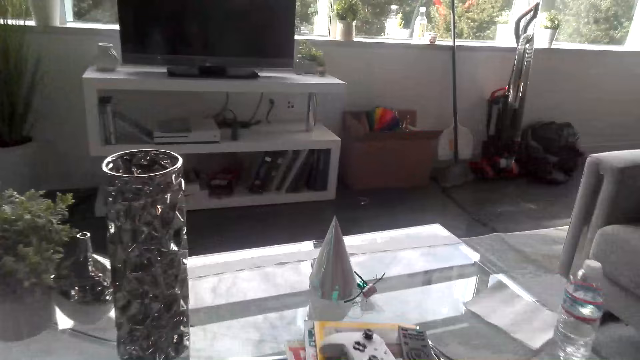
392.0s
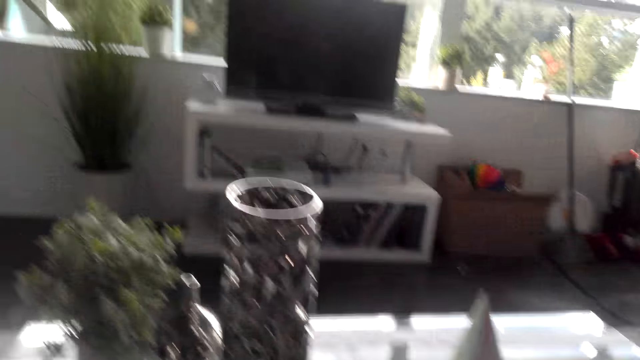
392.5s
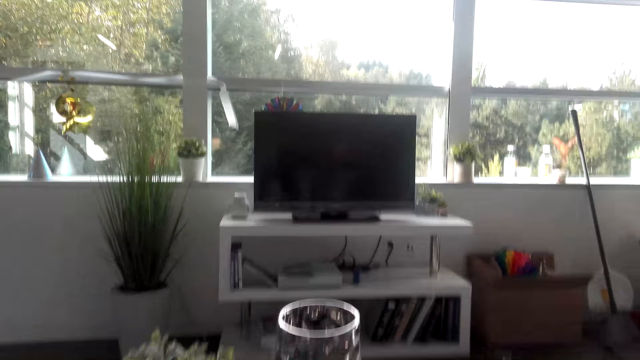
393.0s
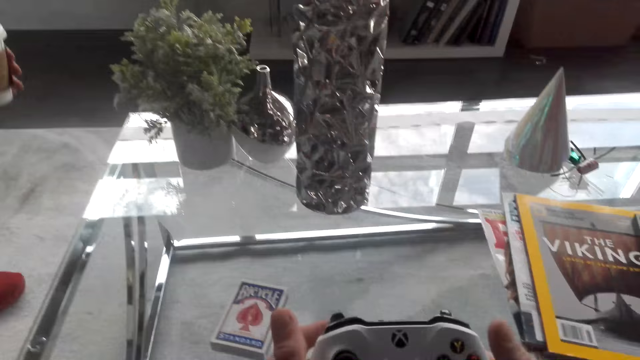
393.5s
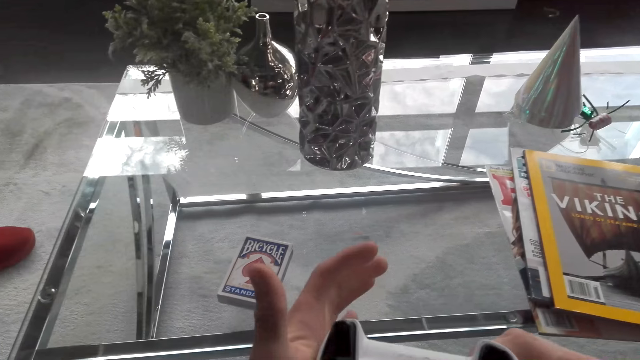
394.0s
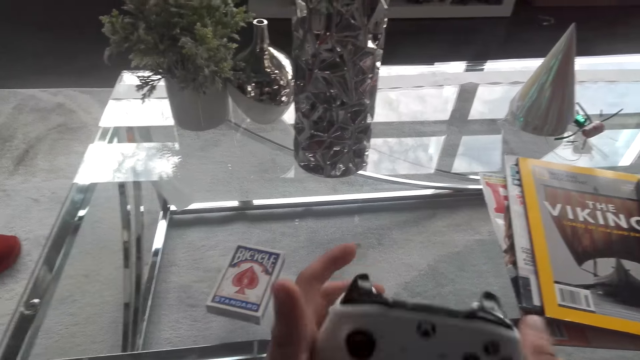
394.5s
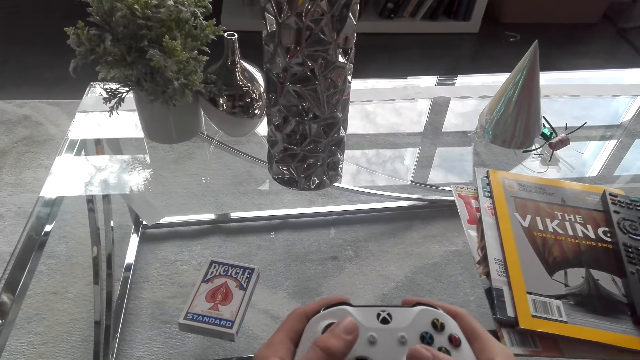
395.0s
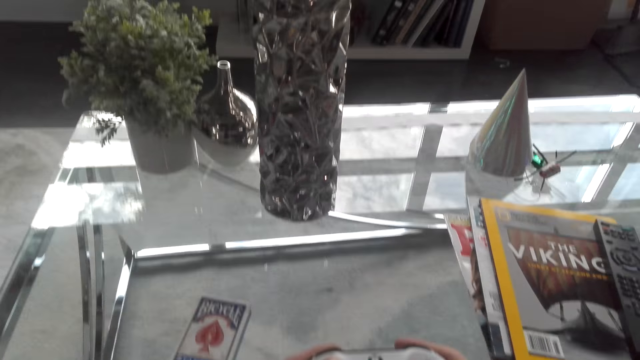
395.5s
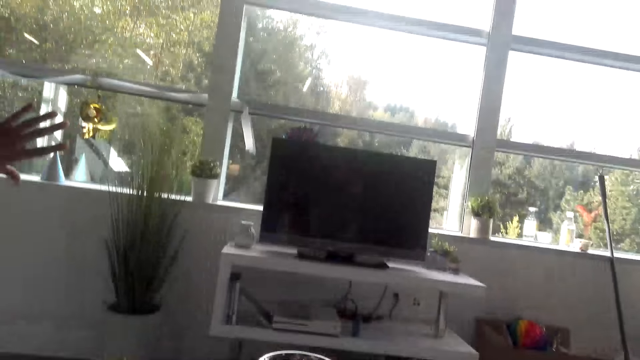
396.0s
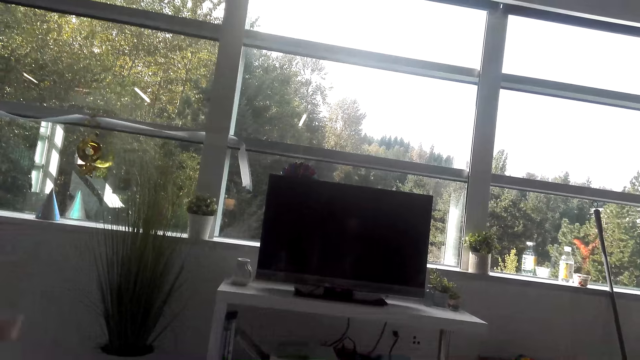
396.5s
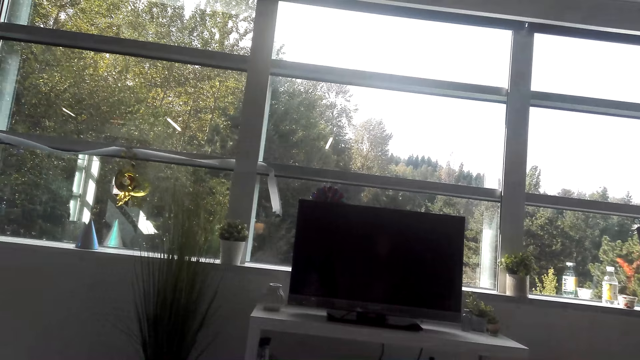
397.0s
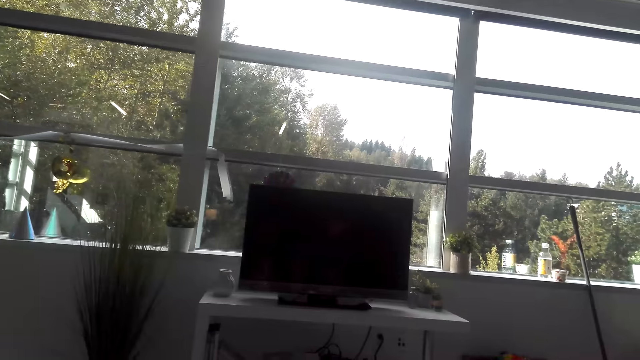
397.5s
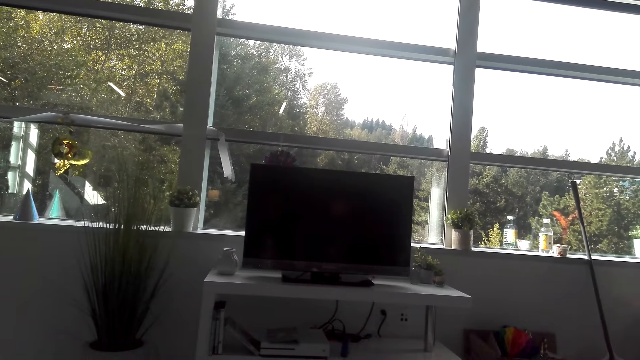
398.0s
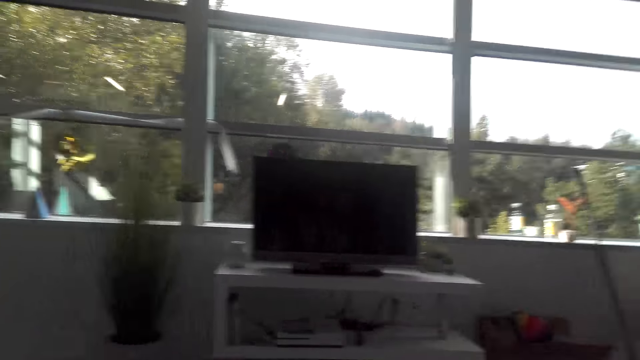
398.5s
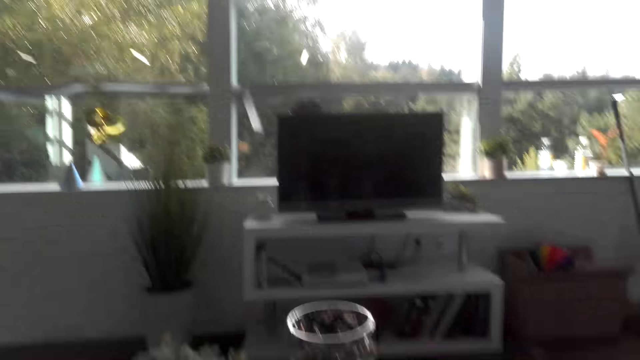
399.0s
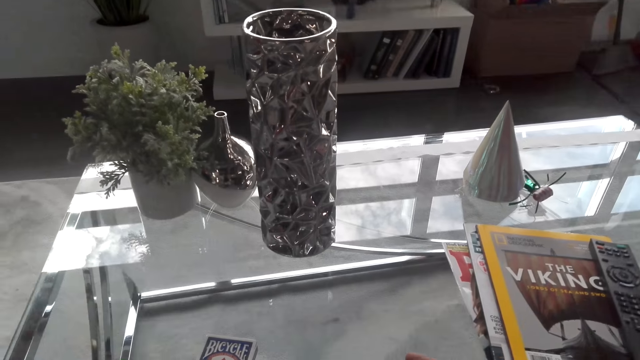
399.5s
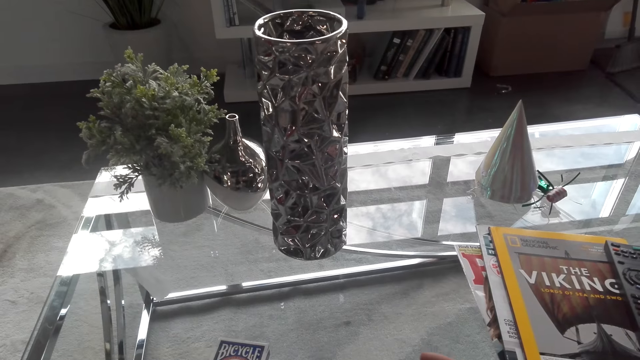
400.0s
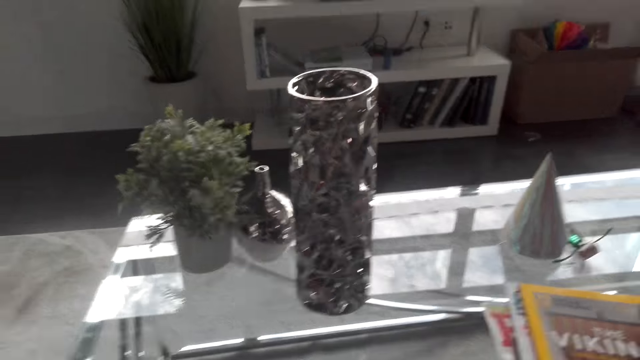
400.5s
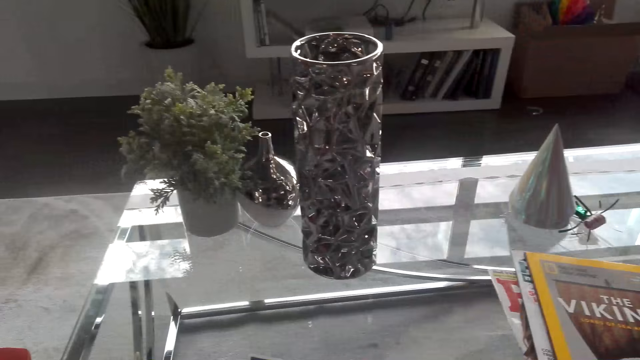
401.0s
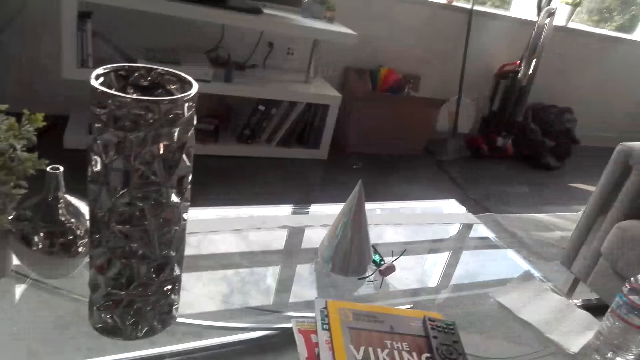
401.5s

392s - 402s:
The camera wearer holds a game pad in his hand. He dialogues with a man. The man holds a coffee cup. The camera wearer dialogues with the man. He dialogues with the man again. He looks at the television. He looks down at the coffee table.

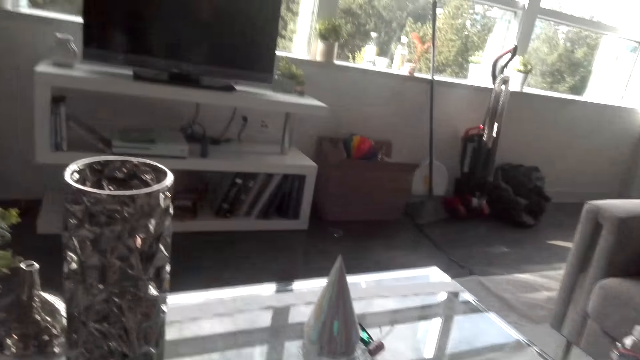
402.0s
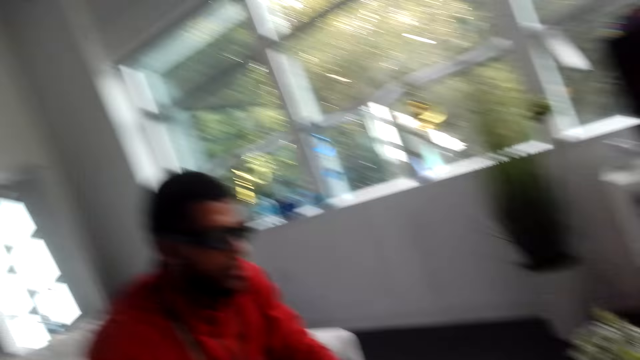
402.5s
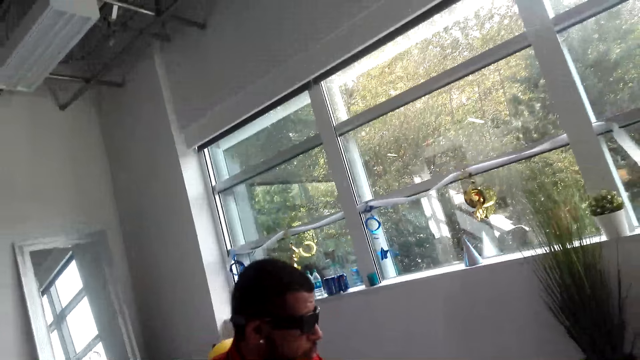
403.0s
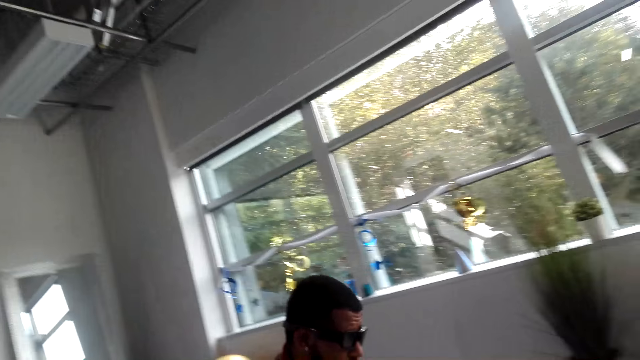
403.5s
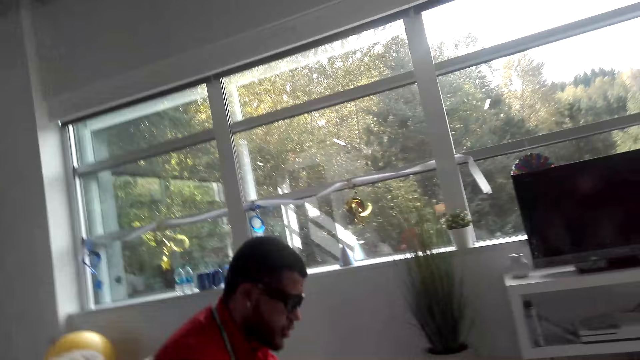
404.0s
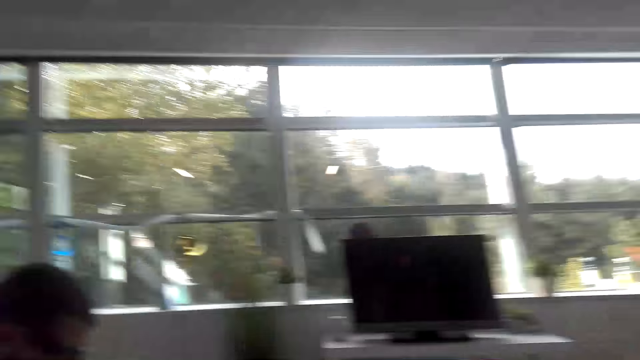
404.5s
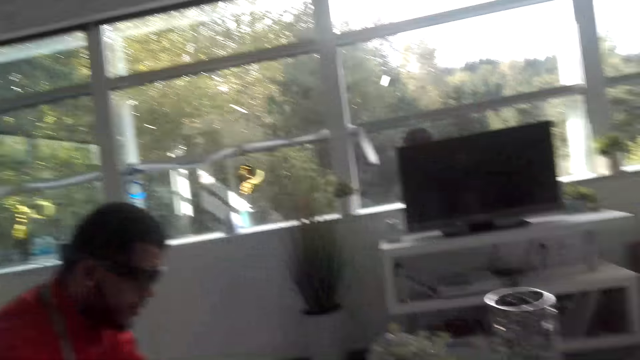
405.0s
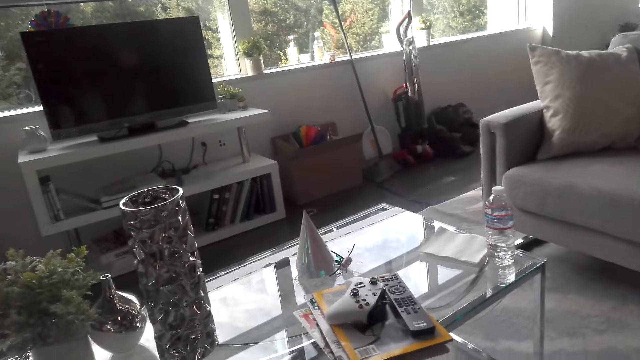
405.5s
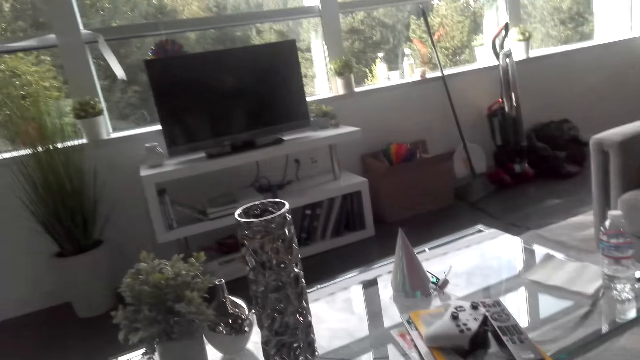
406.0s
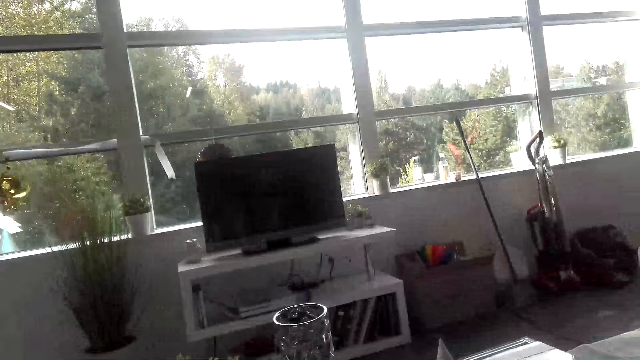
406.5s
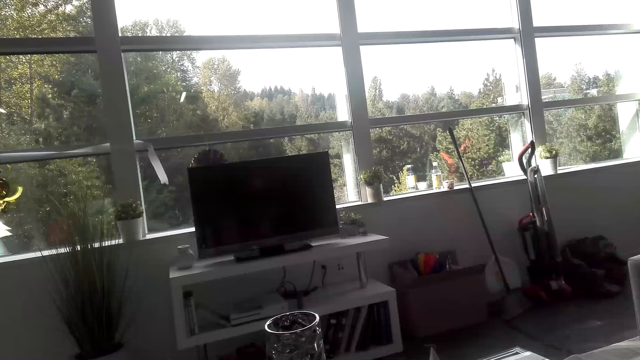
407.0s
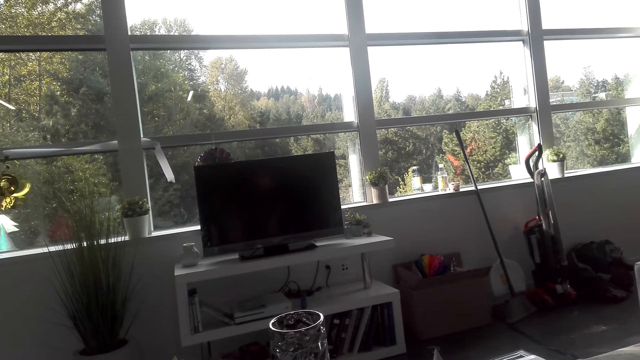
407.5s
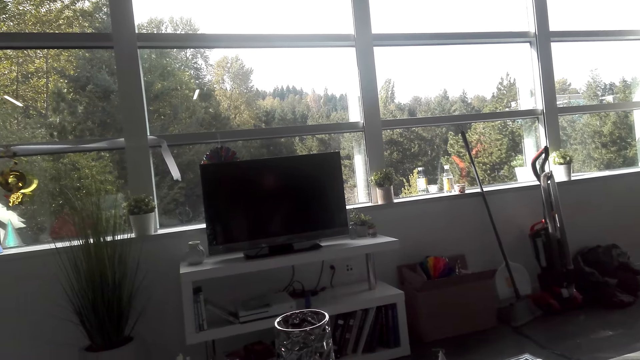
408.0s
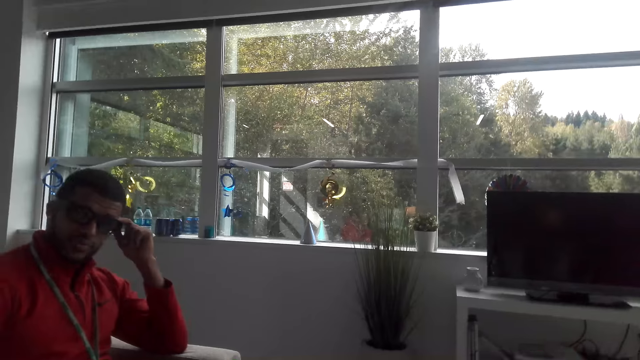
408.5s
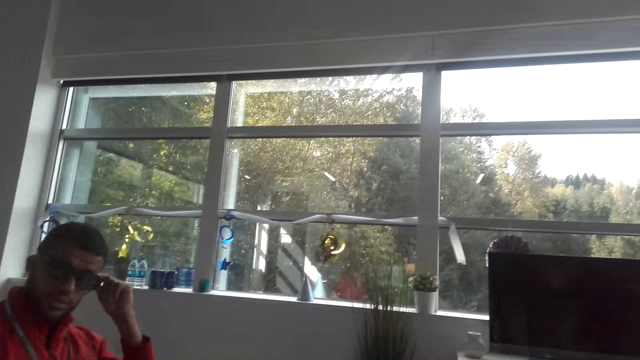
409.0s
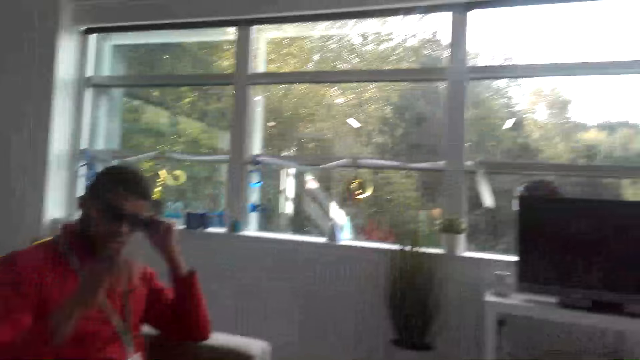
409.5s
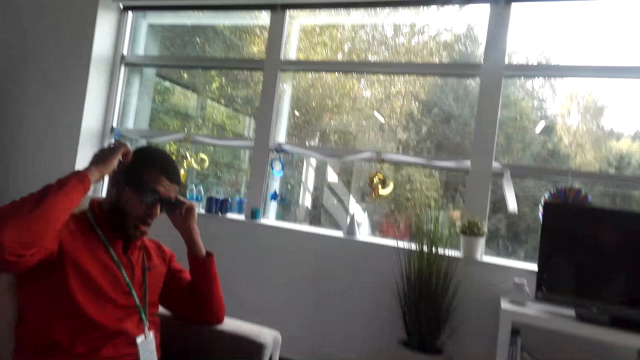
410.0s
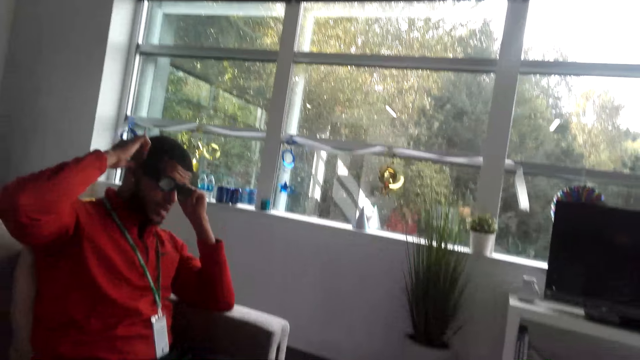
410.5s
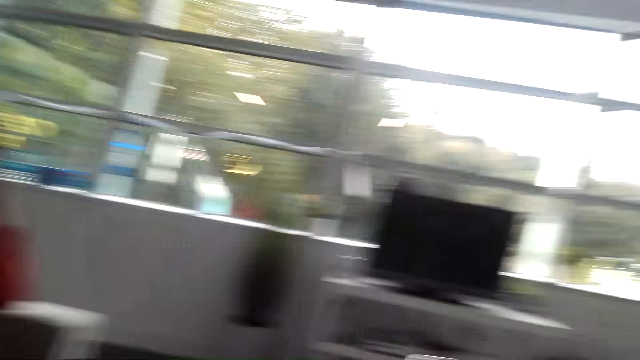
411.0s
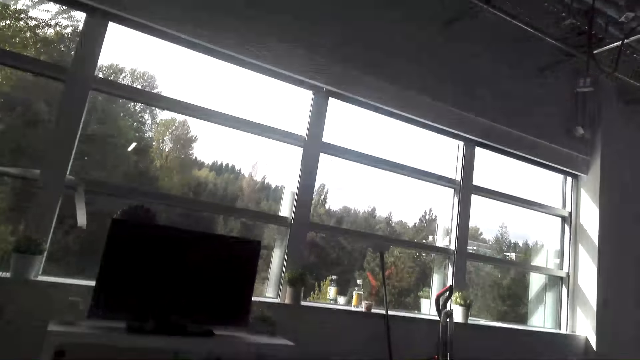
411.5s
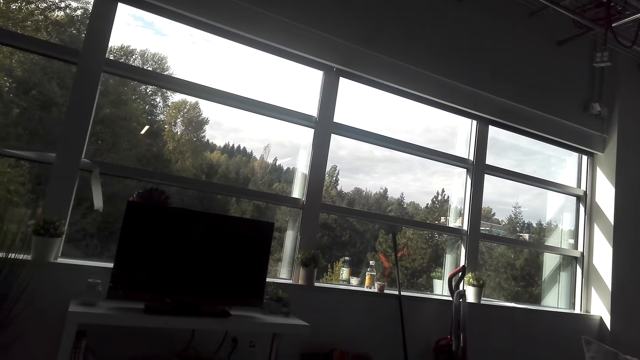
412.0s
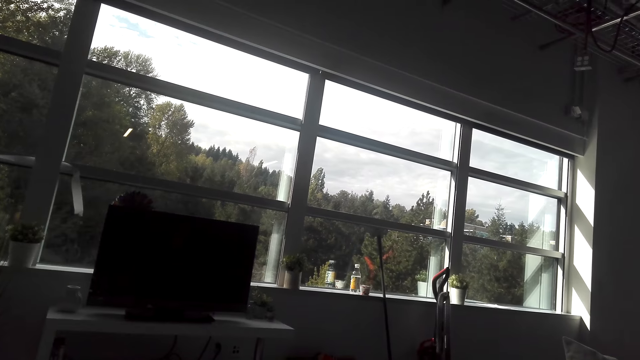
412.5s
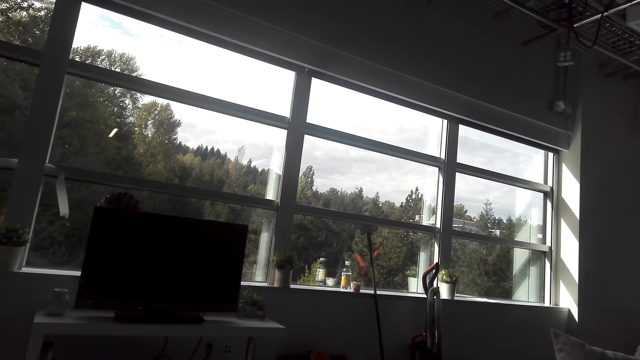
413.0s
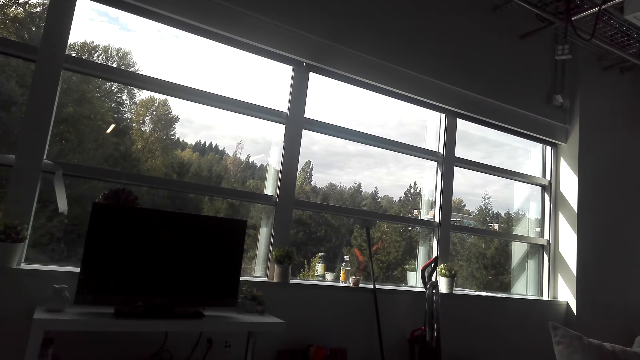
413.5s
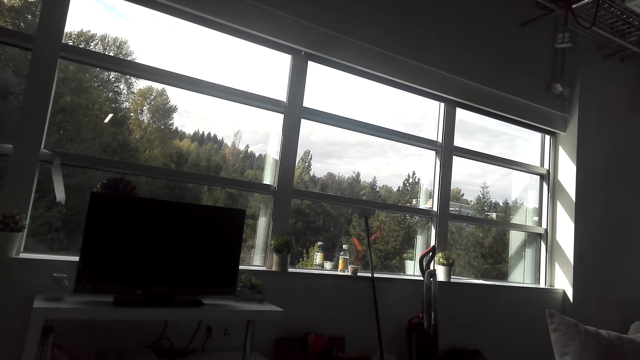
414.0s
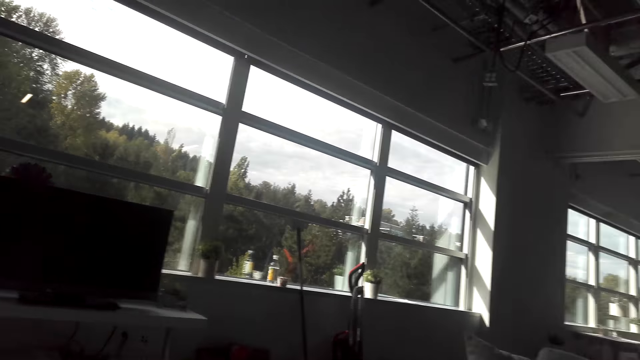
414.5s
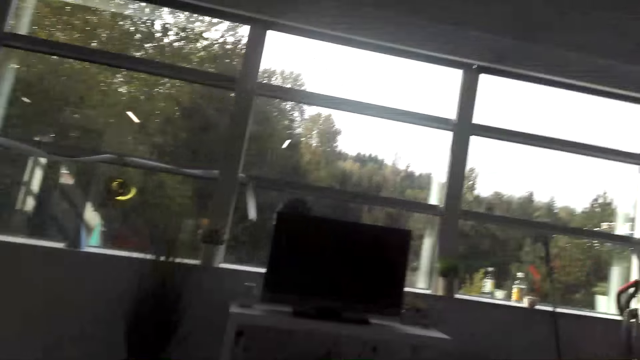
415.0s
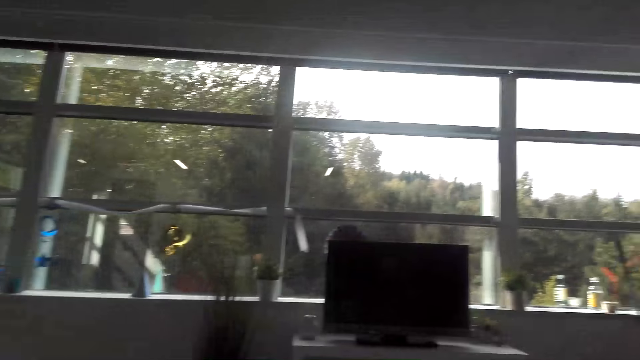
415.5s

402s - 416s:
The camera wearer dialogues with a man. They look at the television. They dialogue with the man.
